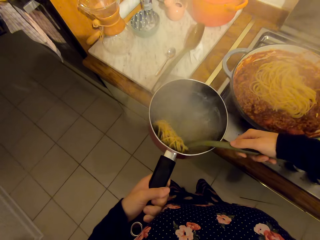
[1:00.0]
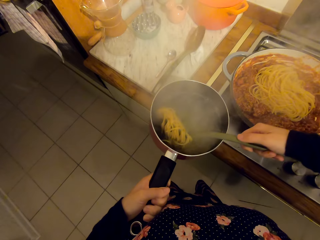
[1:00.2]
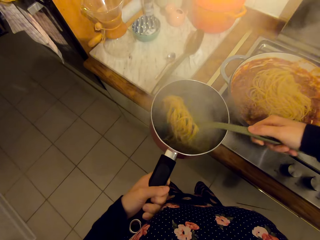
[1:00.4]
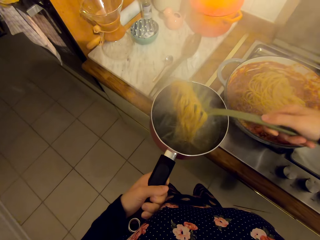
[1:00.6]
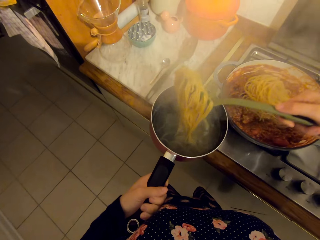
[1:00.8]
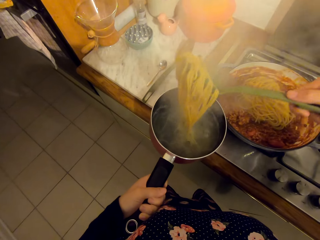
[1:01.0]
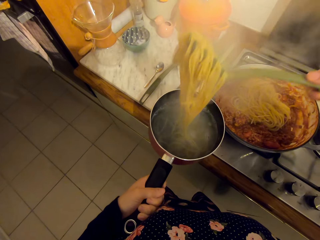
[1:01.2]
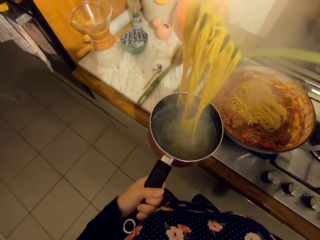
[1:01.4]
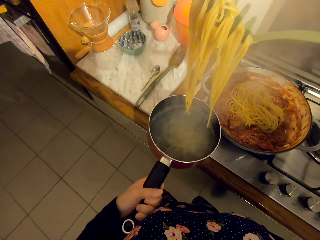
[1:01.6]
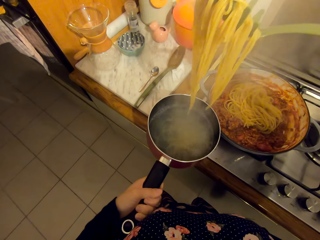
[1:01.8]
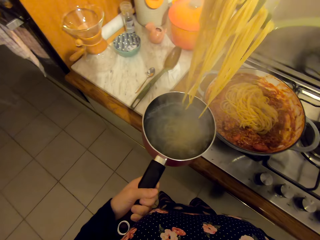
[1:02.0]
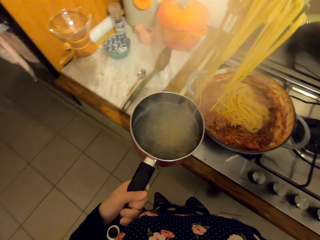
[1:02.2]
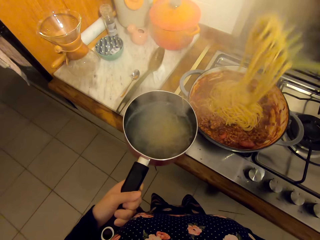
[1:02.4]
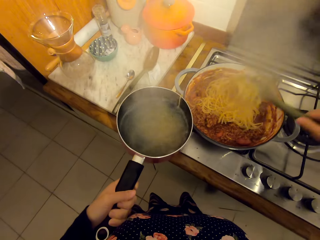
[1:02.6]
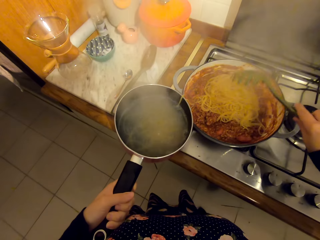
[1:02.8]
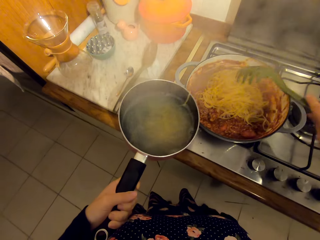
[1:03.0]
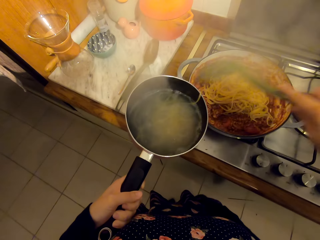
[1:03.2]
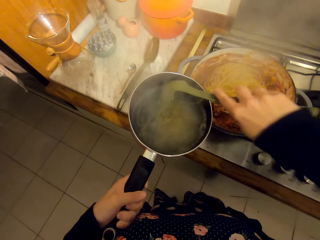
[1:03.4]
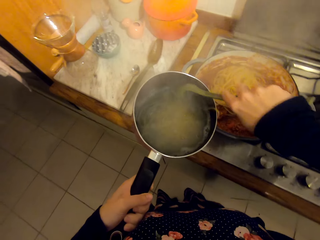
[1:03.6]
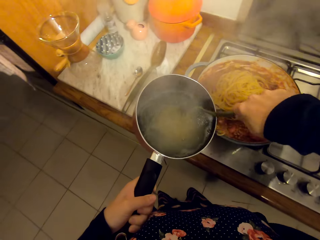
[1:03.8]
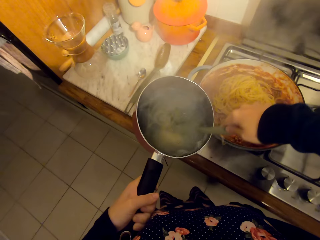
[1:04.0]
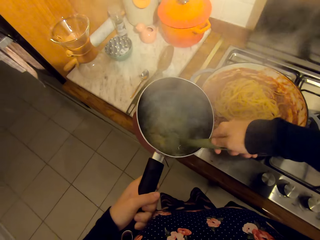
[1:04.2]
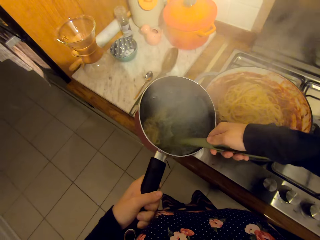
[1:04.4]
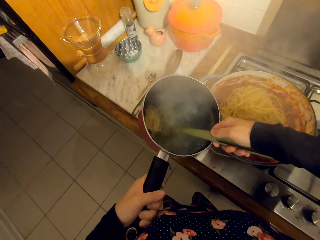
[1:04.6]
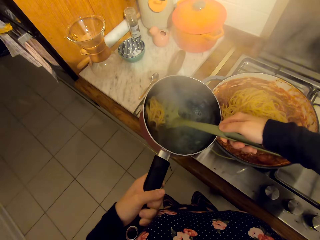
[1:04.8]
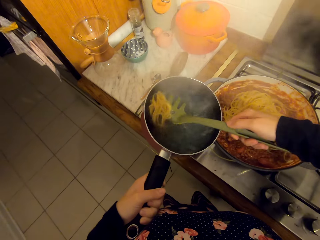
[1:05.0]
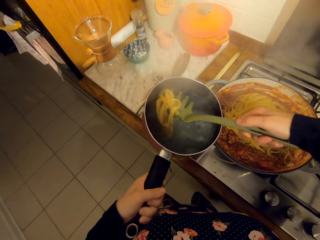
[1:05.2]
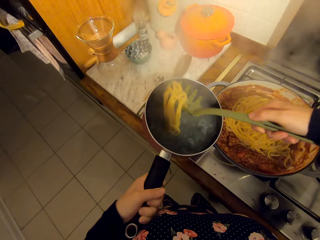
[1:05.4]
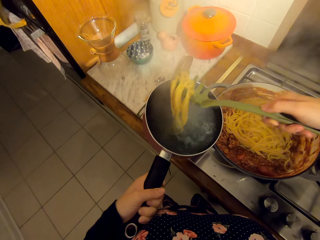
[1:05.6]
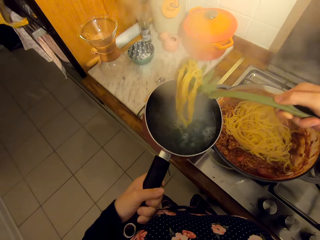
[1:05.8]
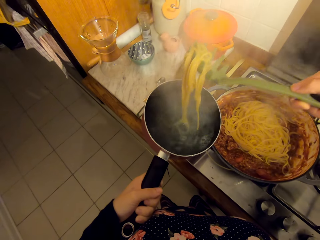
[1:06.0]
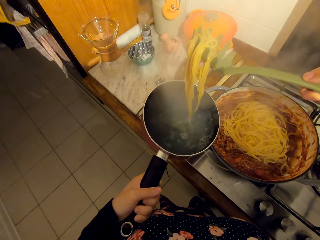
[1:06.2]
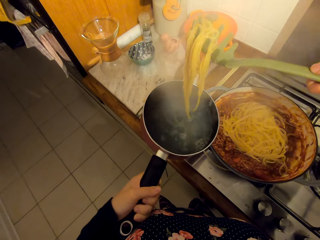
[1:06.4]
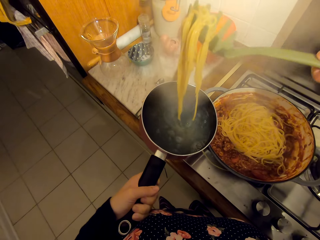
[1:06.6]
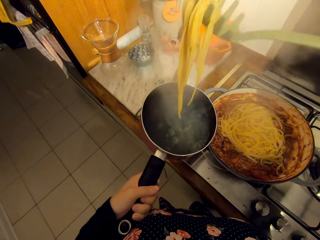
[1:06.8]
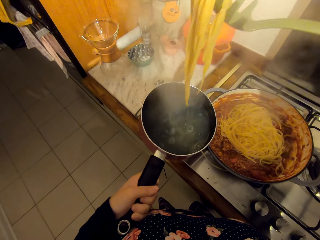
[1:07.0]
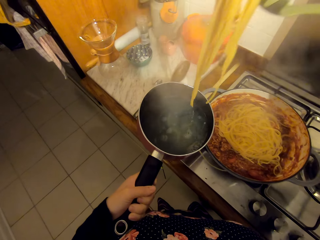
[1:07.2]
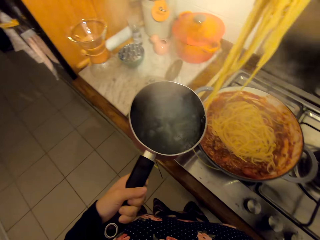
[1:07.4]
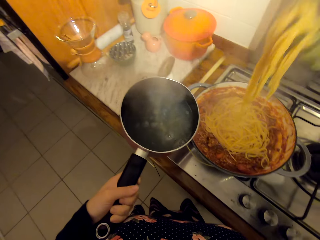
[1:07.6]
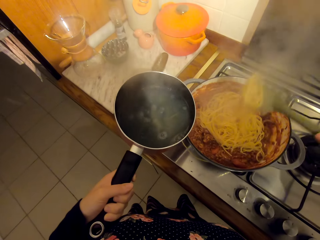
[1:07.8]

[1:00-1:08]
The camera wearer scoops spaghetti from the cooking pot. They put the spaghetti on the cooking pan.

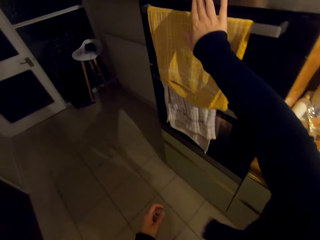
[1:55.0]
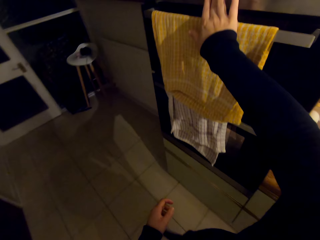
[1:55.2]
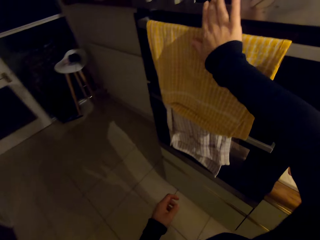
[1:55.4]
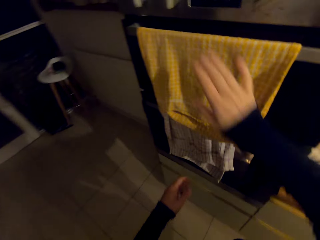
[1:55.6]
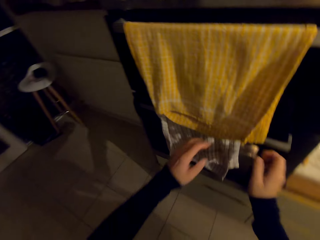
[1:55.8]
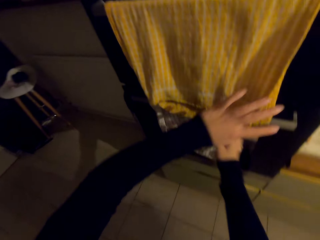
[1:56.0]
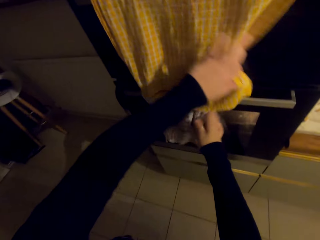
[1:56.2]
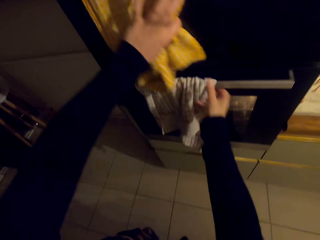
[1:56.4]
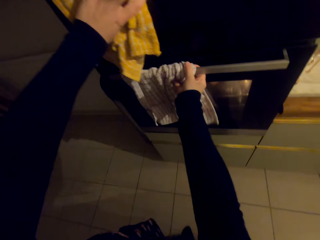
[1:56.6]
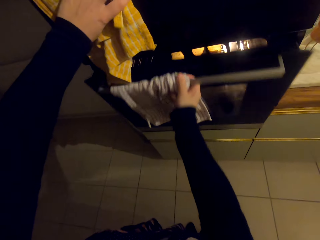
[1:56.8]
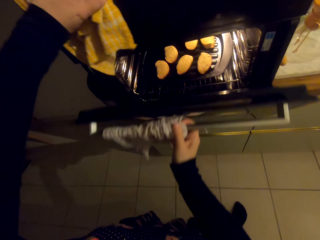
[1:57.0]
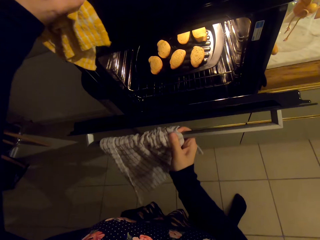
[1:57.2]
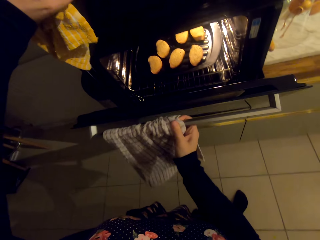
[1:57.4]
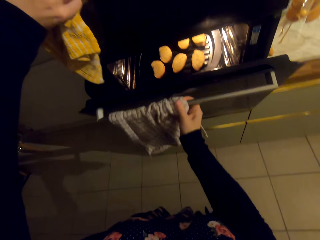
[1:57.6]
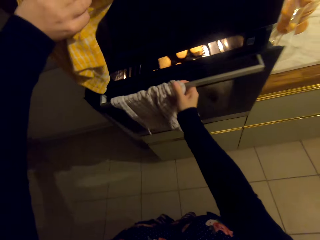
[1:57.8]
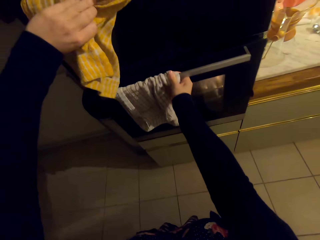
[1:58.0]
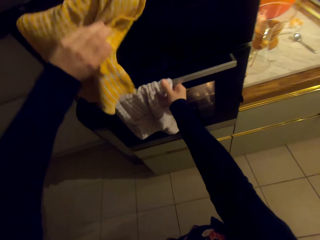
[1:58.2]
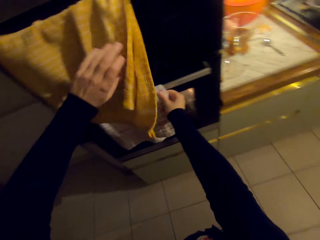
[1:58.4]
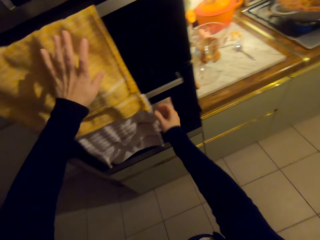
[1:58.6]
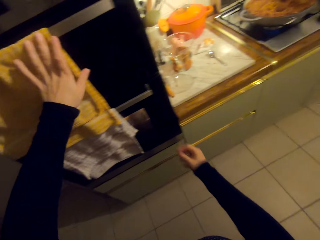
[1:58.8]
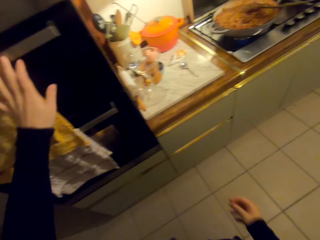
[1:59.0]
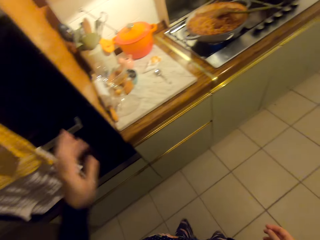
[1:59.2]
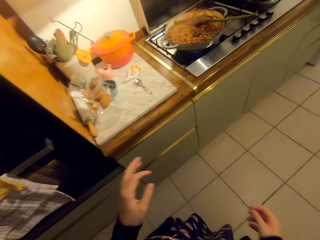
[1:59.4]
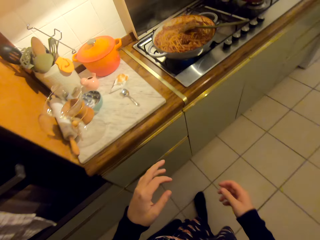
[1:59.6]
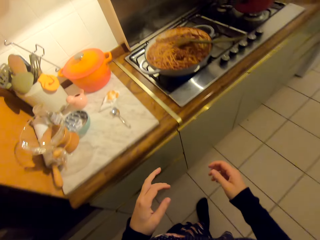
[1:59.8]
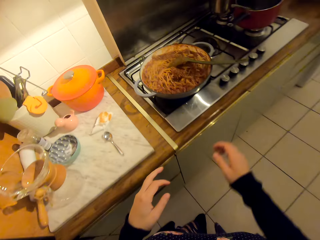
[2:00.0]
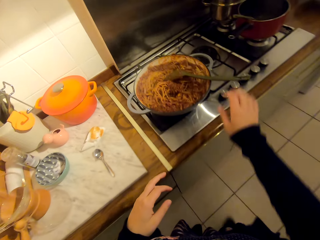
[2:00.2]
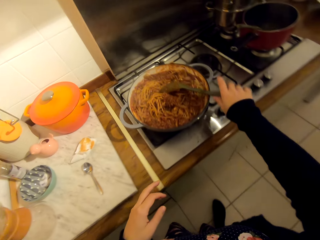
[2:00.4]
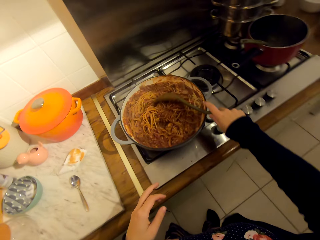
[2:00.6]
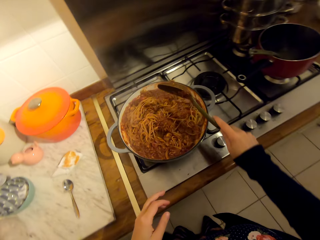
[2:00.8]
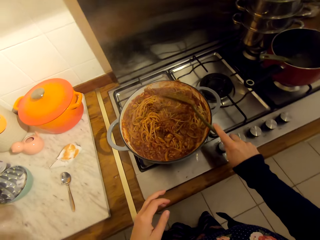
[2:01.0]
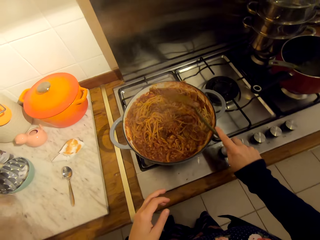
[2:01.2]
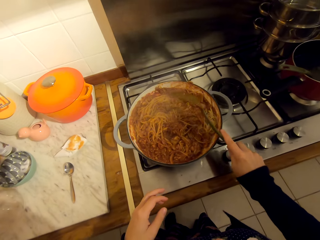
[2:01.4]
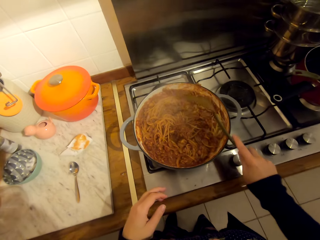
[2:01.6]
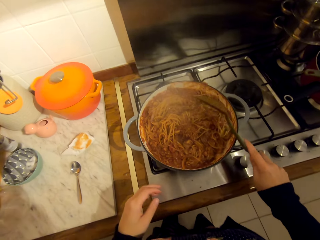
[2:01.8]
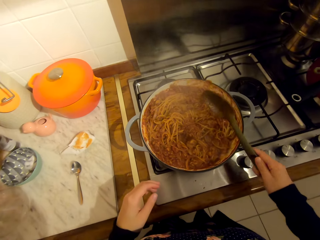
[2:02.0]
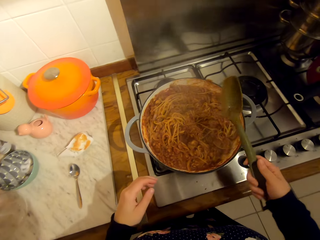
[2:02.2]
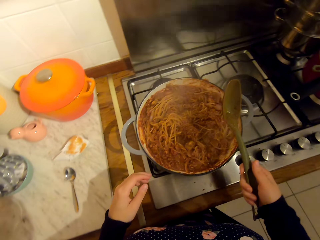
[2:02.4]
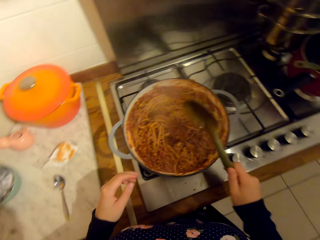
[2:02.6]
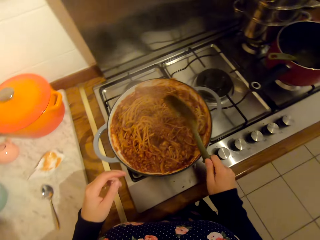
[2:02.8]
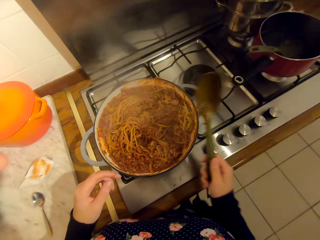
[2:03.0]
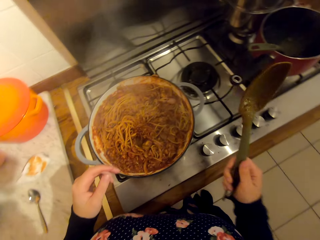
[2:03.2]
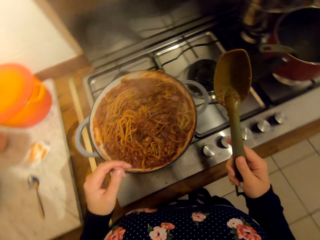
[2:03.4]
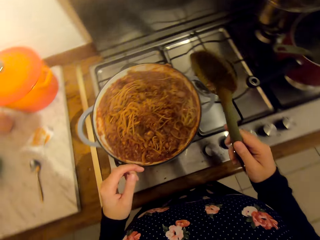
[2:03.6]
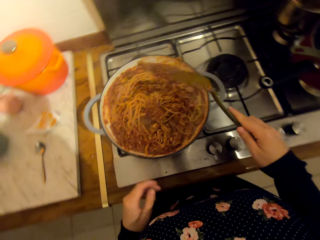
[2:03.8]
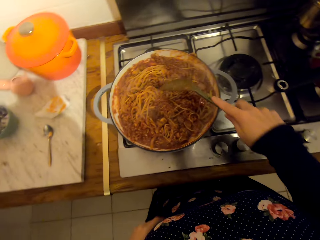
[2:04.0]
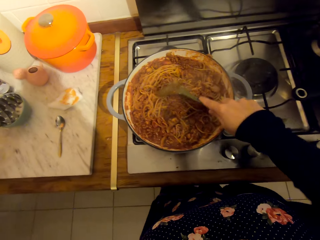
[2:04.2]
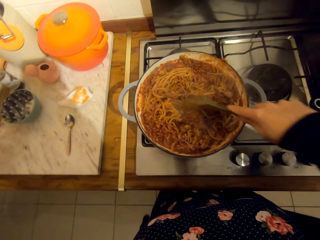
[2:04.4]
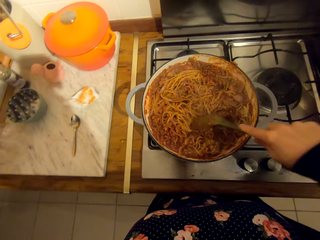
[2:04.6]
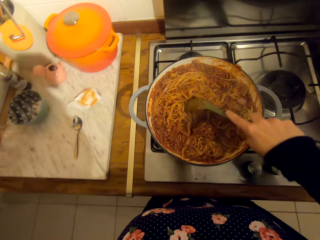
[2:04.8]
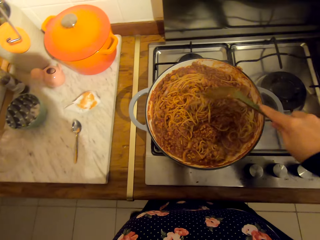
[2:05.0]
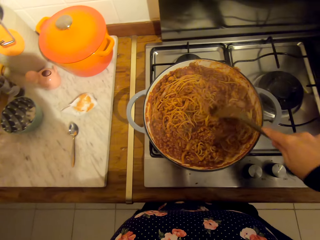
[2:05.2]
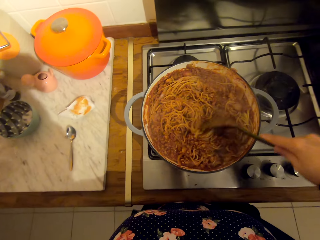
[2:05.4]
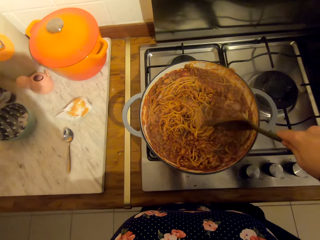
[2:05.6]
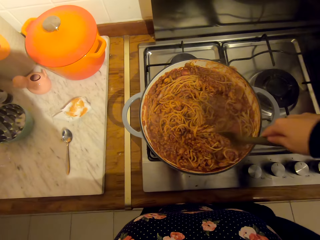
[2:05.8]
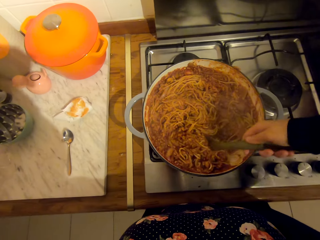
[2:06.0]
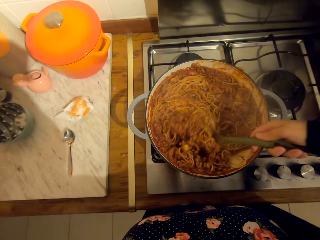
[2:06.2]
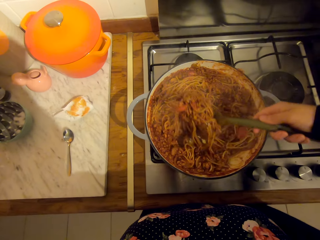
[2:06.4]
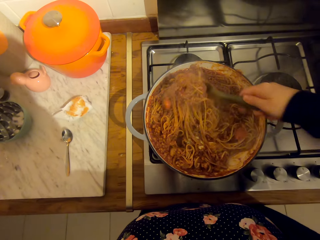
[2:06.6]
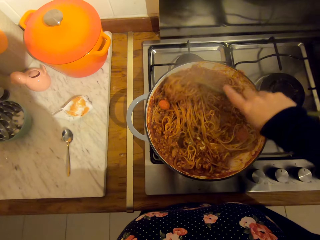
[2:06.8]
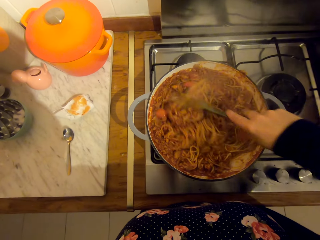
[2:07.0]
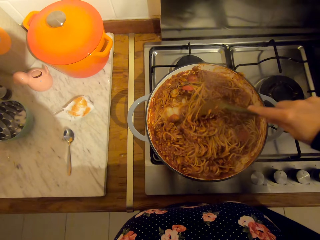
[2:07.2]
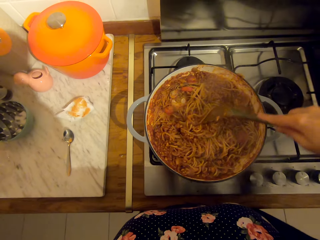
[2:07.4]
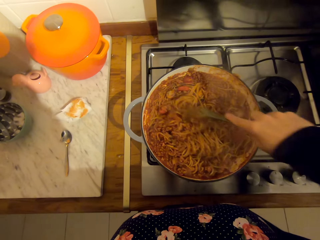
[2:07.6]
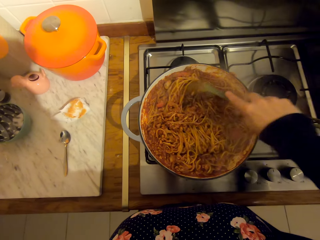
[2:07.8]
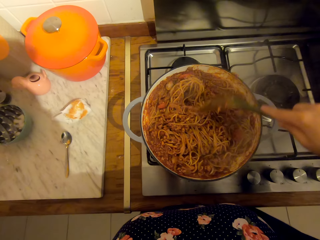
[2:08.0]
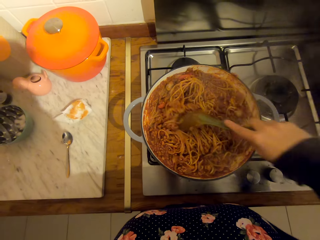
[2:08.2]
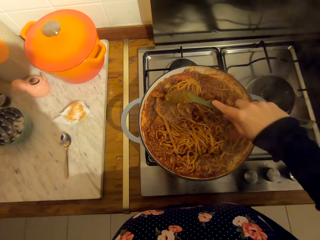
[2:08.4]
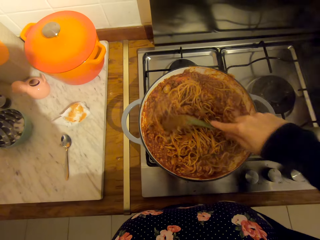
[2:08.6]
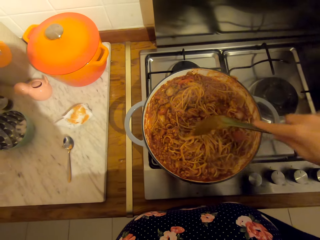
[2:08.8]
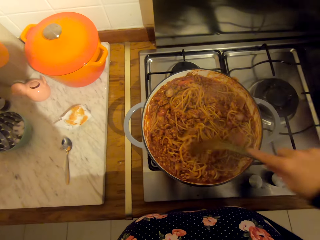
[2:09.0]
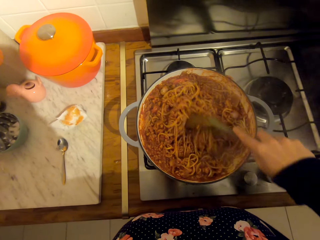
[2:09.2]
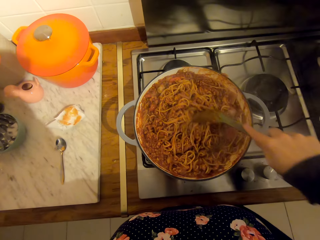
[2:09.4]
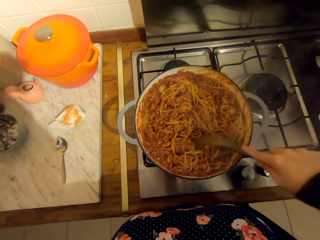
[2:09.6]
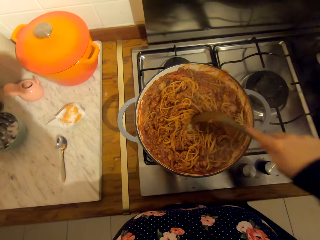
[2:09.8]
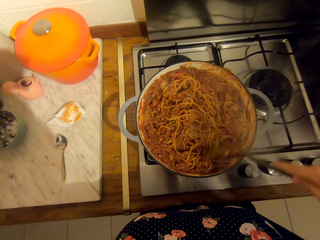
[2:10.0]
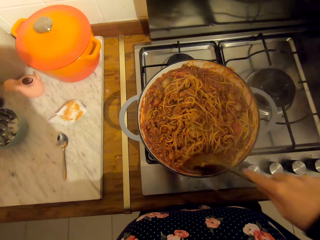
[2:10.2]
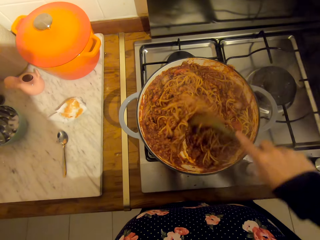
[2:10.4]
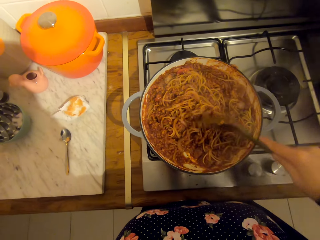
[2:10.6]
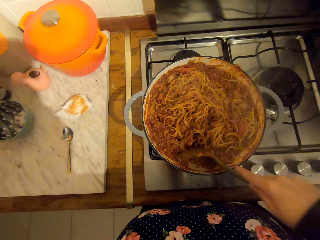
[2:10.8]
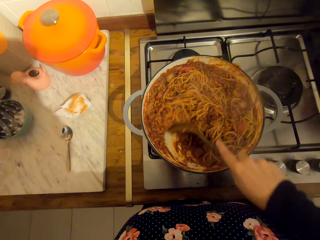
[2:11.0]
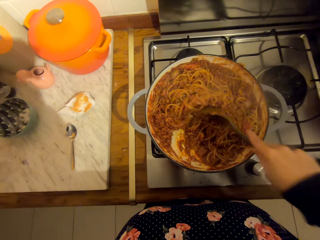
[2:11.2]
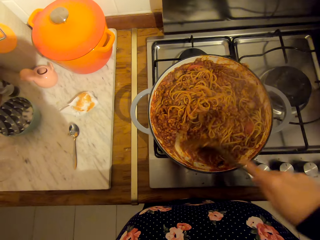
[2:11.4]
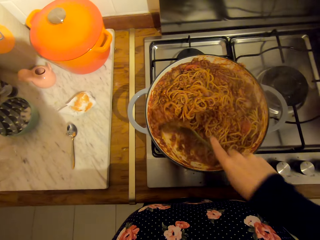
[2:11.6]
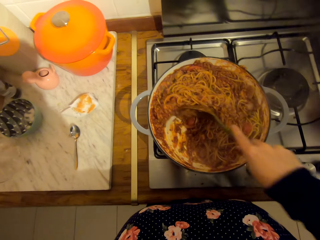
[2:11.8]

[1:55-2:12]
The camera wearer opens the oven door. They close the oven door. They walk on the floor. They tap the cooking spoon on the pot. They stir the food with the cooking spoon.
